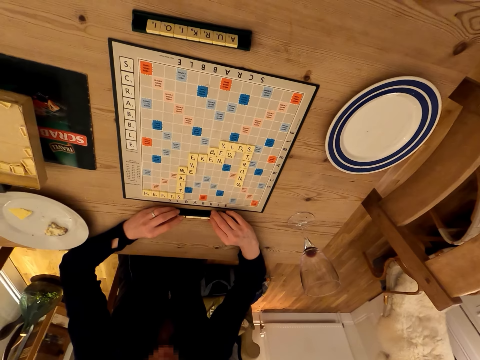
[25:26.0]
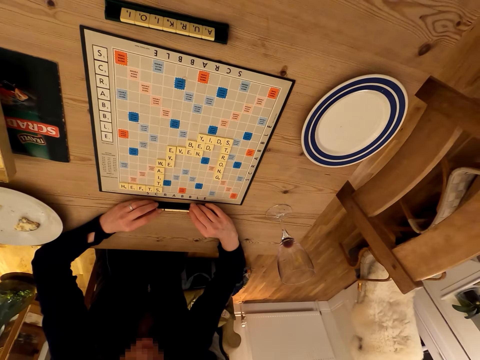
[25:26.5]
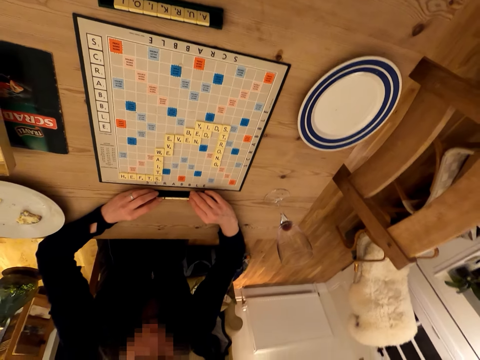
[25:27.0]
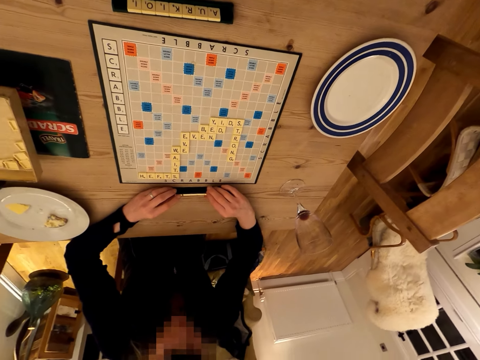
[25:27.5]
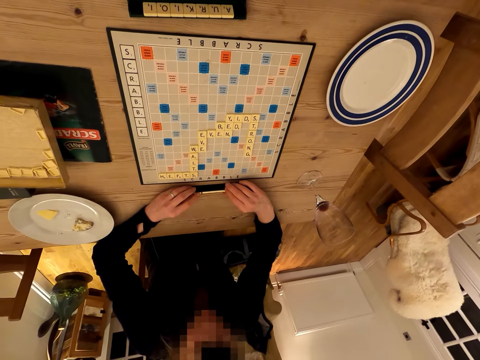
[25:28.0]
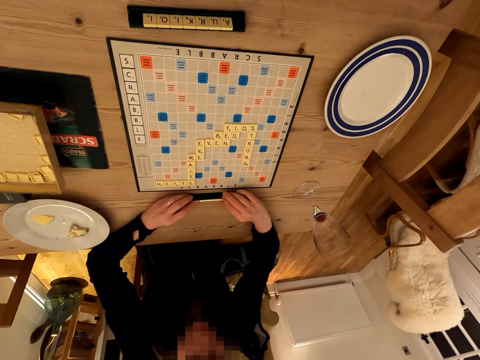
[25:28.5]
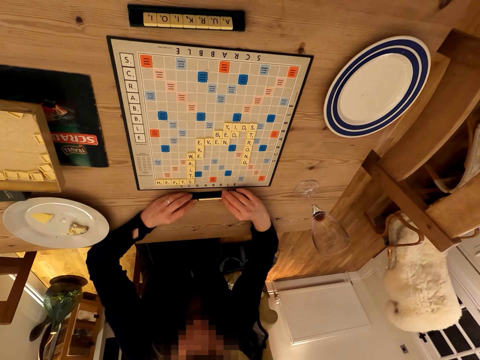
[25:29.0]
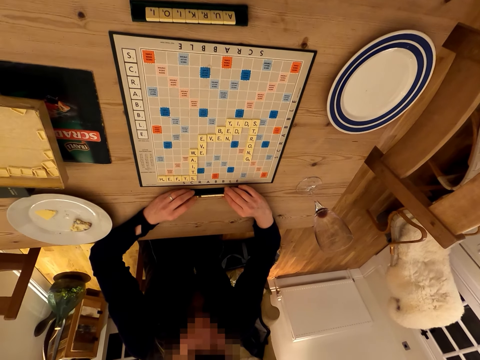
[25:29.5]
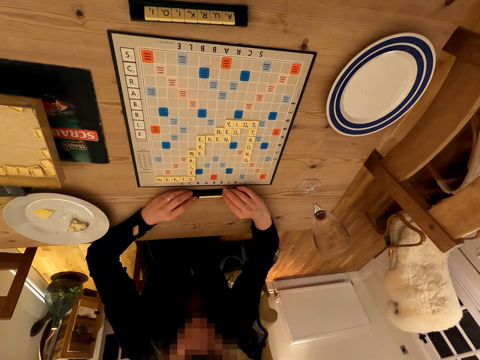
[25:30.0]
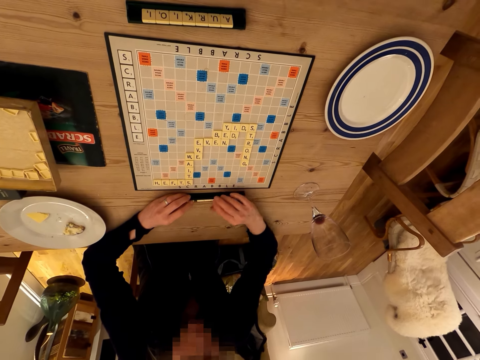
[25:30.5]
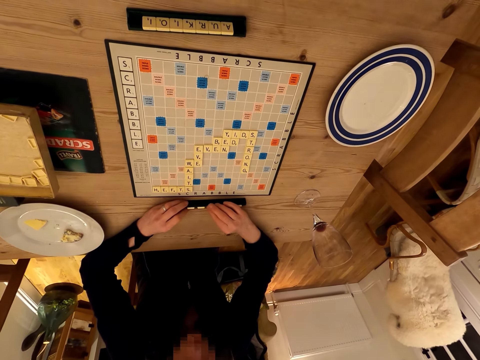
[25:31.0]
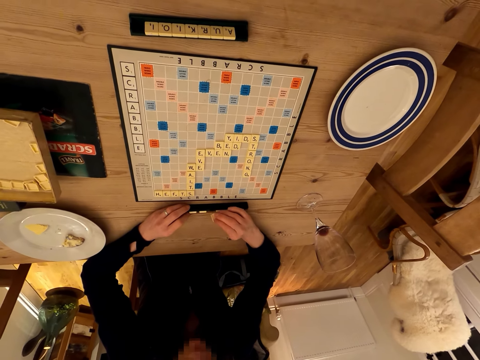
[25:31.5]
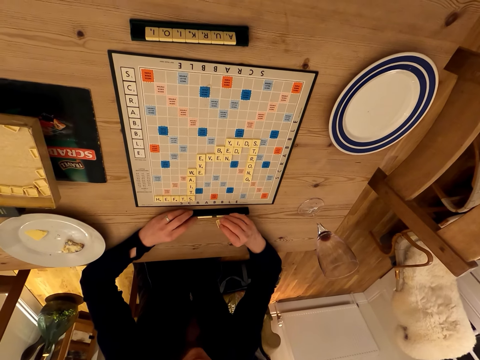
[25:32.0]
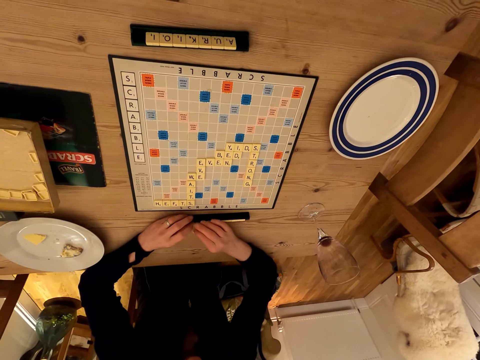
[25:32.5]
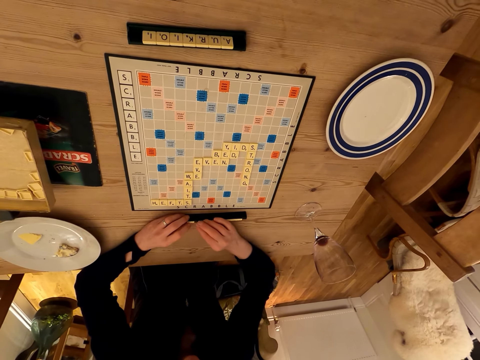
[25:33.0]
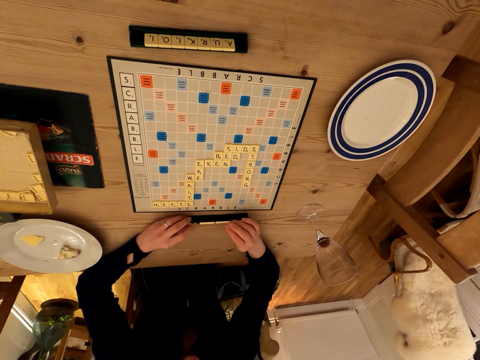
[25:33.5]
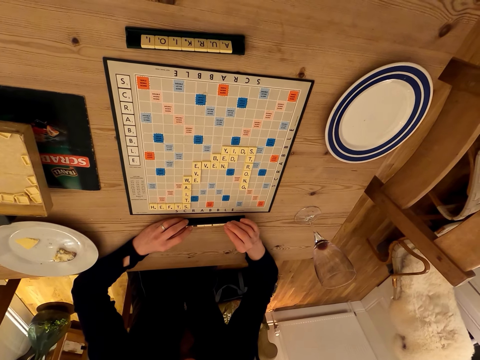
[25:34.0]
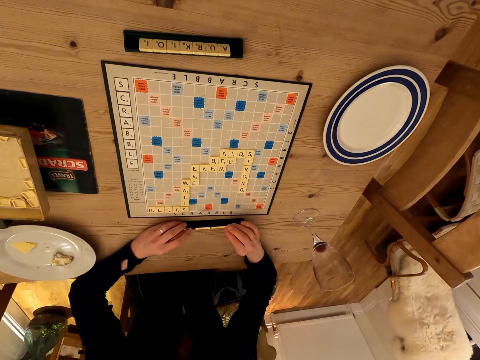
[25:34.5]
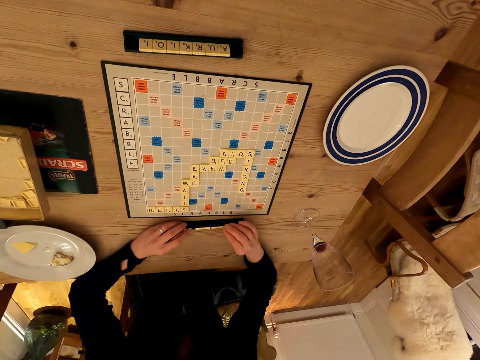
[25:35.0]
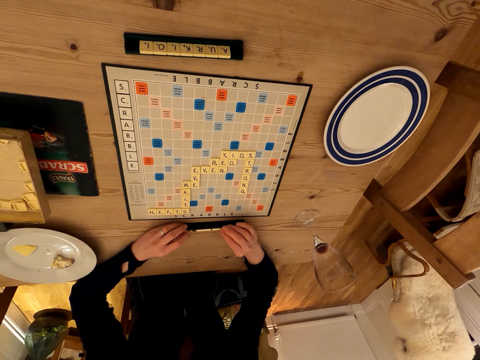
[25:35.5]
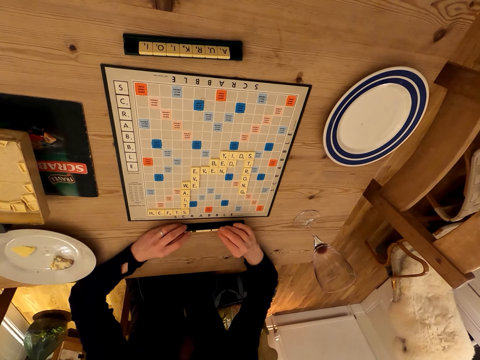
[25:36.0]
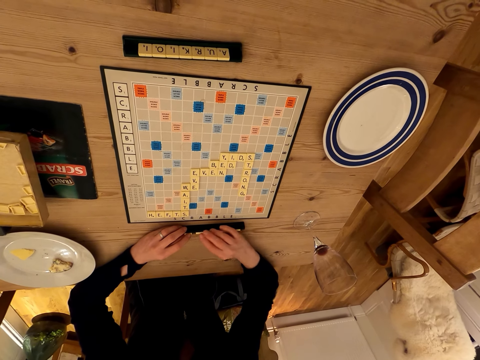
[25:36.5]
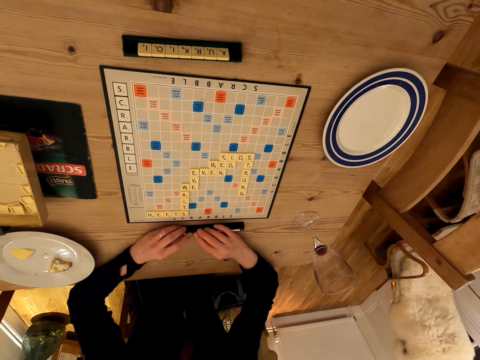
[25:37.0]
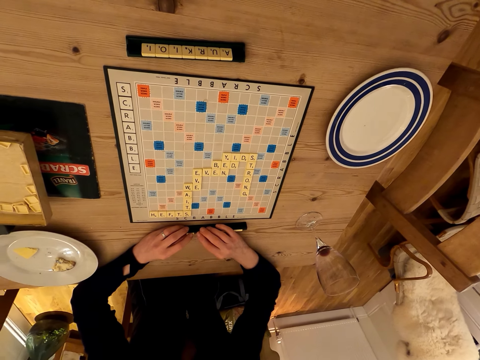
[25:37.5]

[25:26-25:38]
The camera wearer stares at the scrabble board. The lady arranges the scrabble cubes.

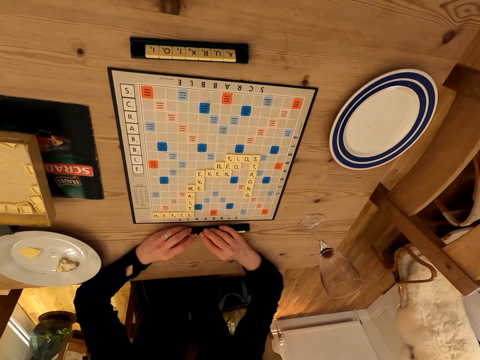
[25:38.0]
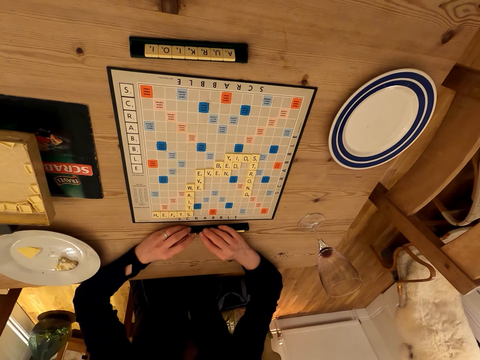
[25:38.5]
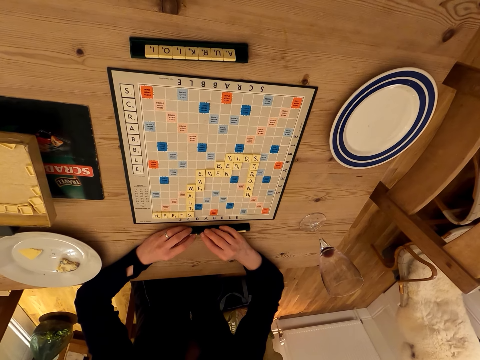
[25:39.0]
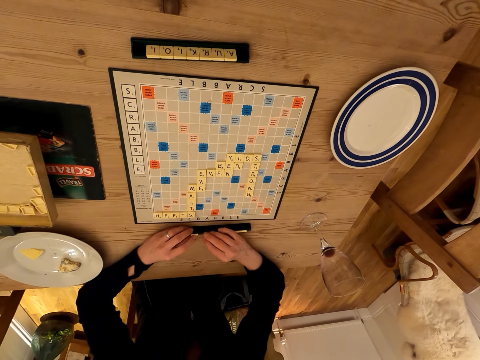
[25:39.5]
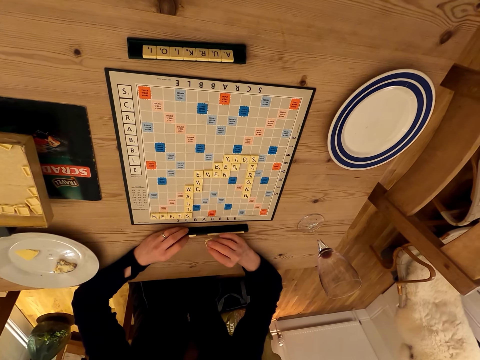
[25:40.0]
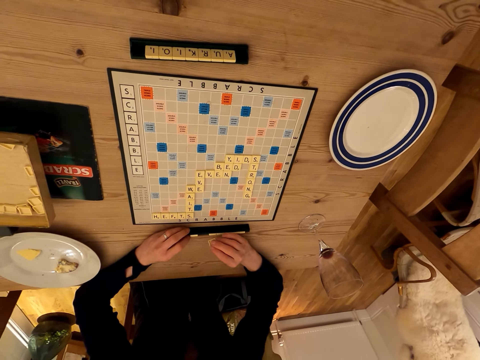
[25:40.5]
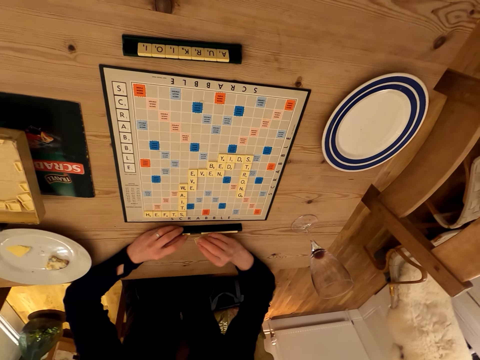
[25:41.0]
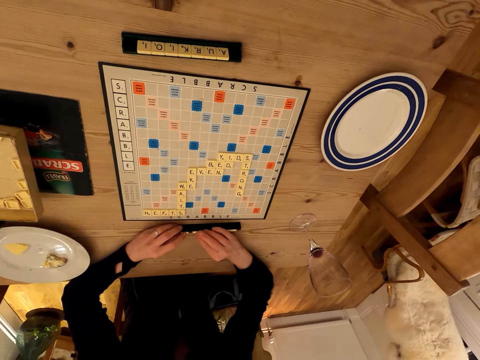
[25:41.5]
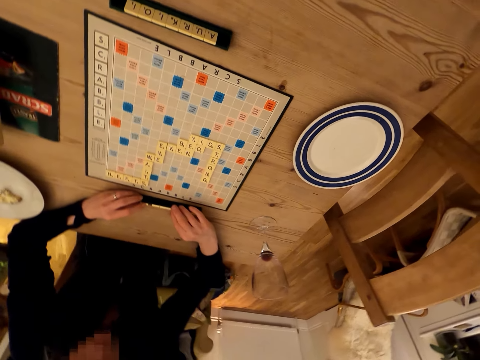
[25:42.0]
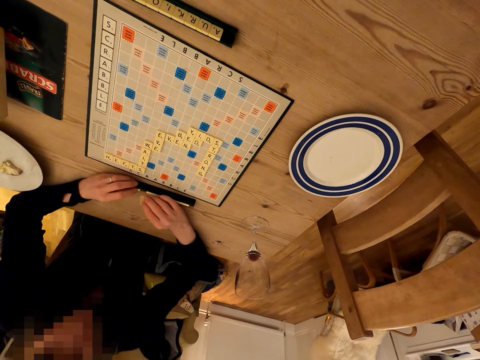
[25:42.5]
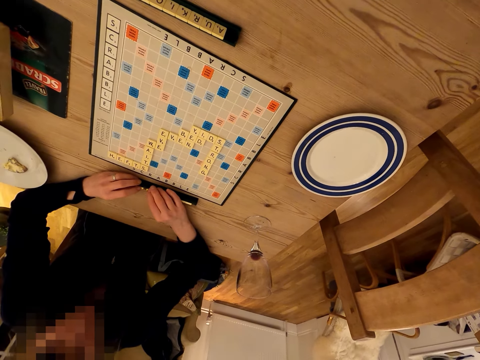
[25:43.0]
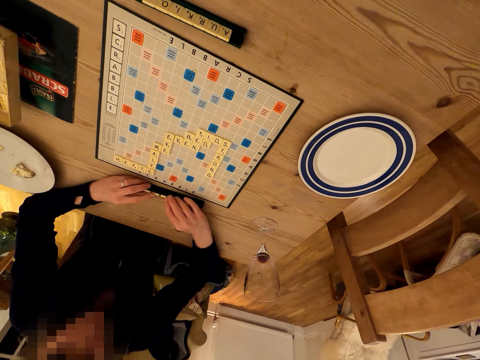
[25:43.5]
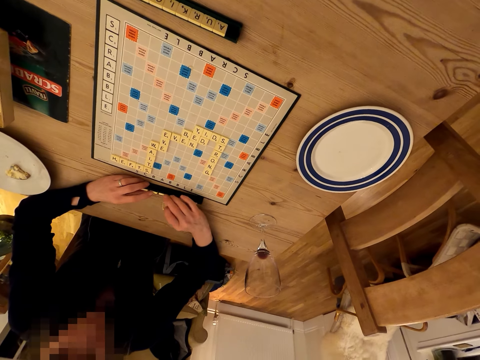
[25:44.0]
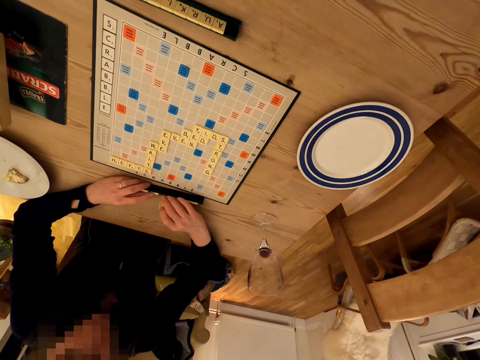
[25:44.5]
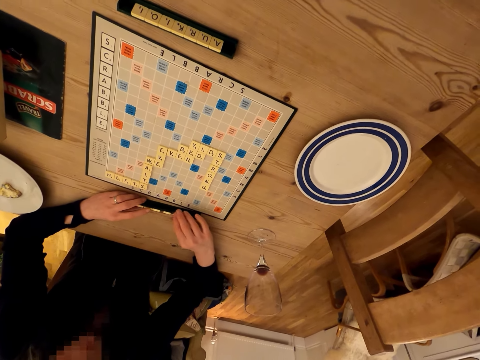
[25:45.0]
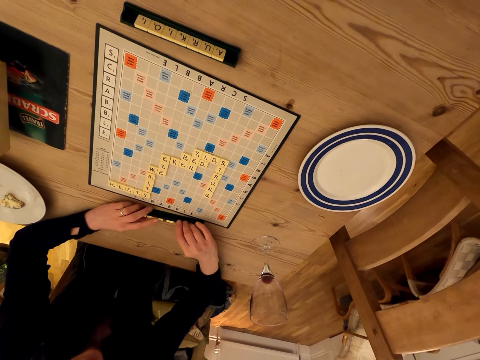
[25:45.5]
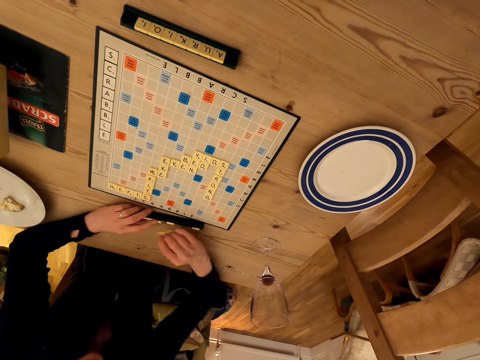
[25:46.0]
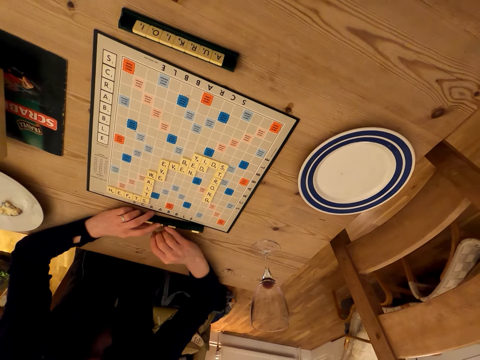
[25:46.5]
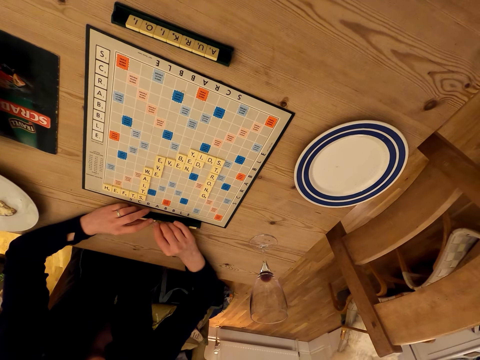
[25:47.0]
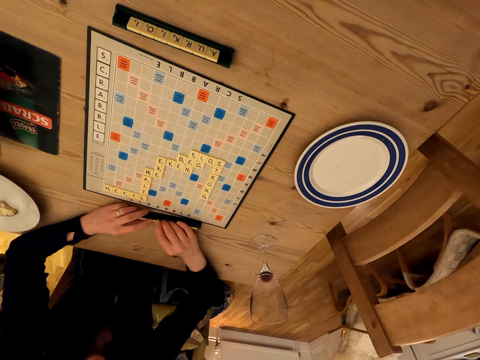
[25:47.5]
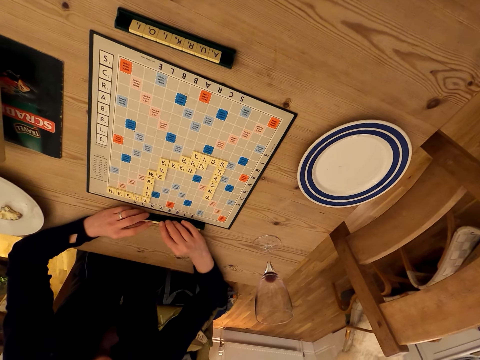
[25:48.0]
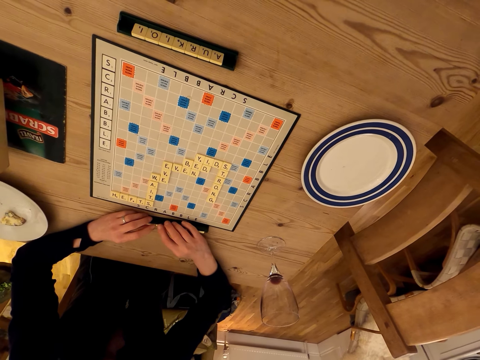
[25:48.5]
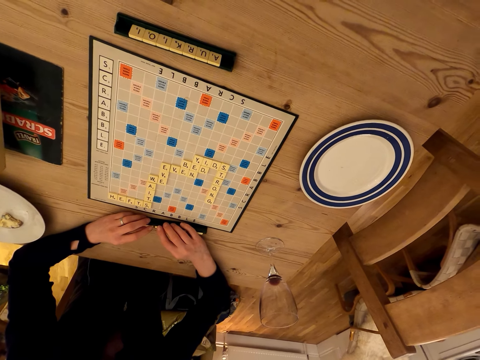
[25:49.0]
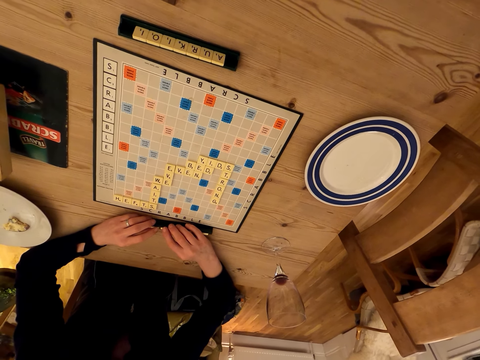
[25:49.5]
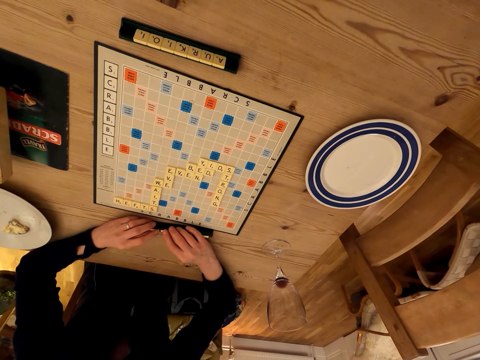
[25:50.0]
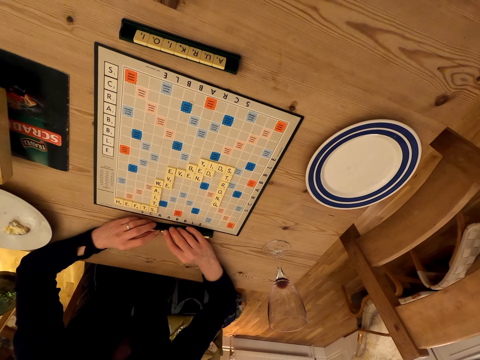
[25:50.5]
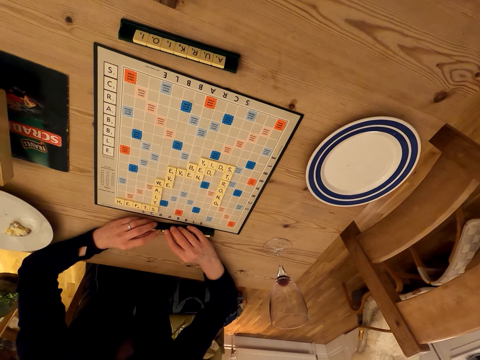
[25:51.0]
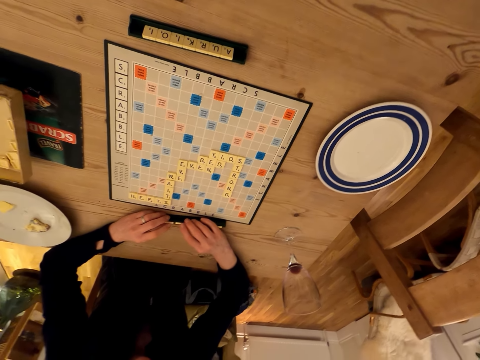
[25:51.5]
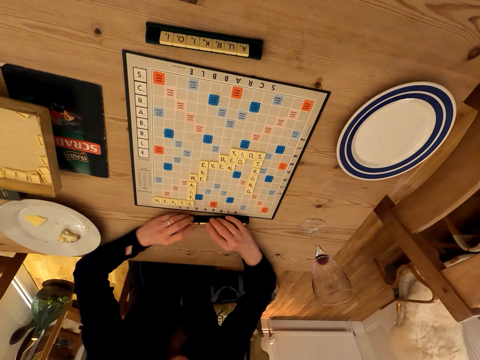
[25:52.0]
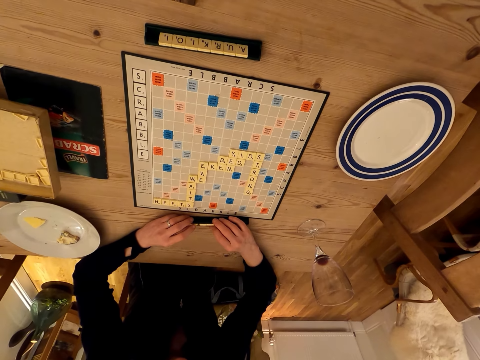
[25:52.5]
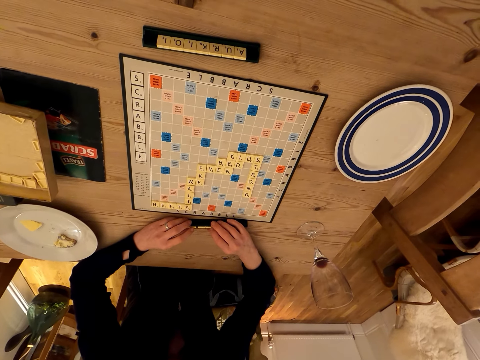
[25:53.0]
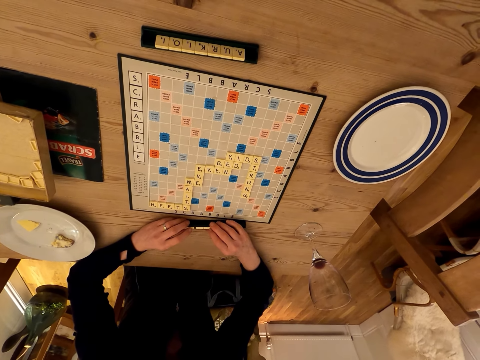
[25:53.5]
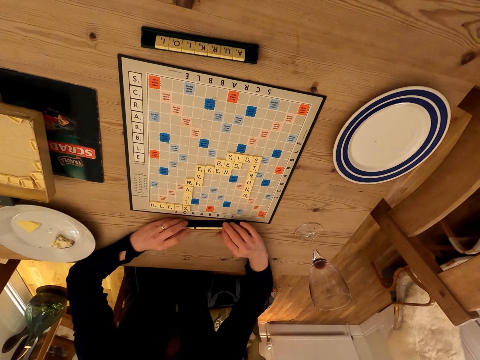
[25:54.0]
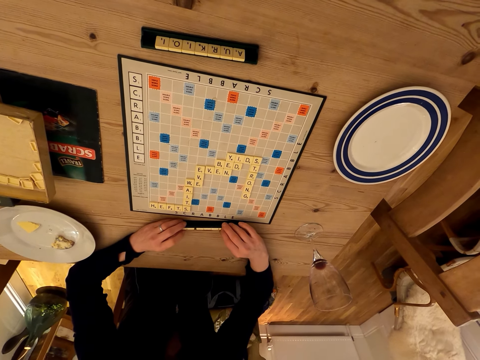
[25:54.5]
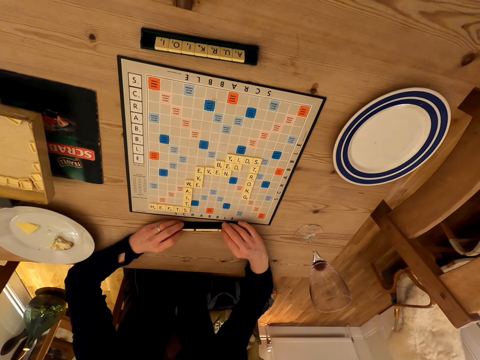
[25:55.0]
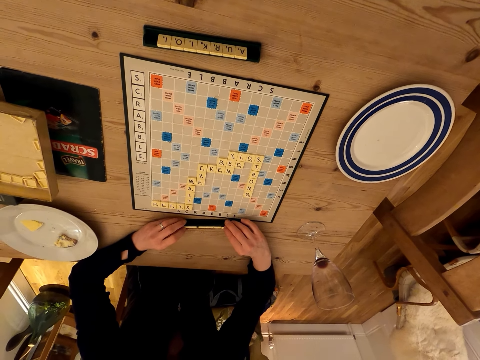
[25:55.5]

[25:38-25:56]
The camera wearer stares at the scrabble board. The lady arranges the scrabble cubes. The camera wearer looks around.
